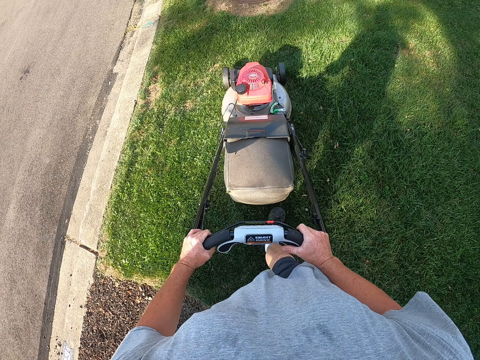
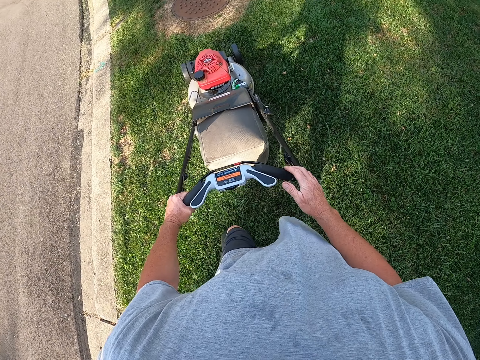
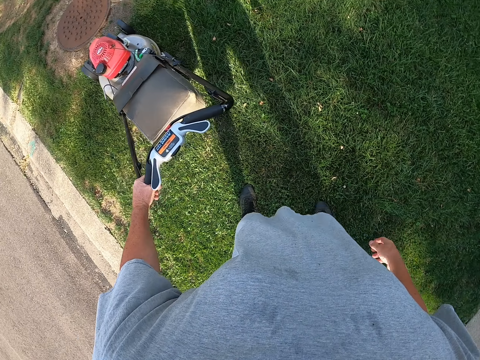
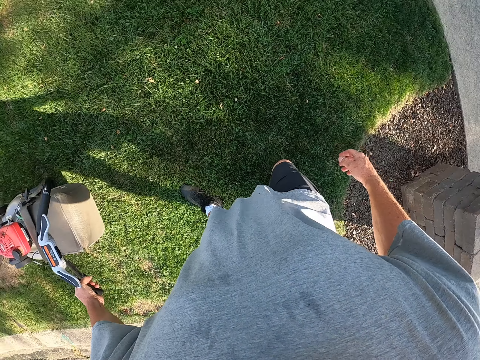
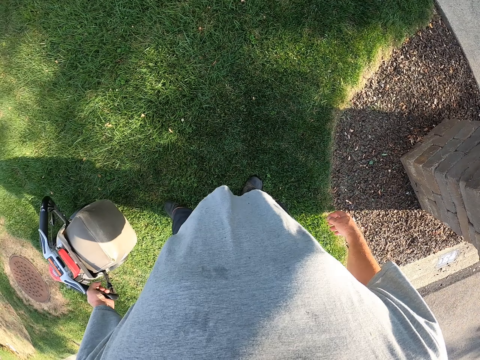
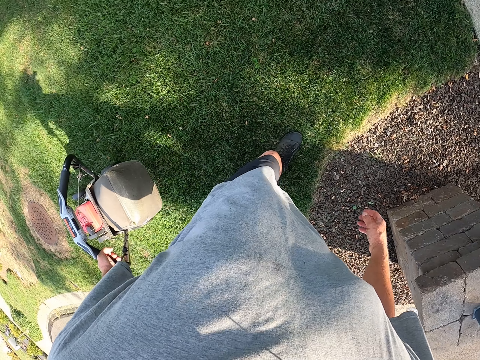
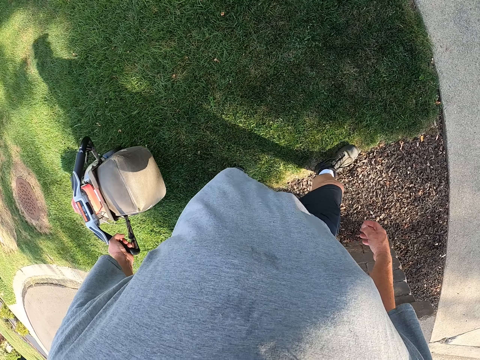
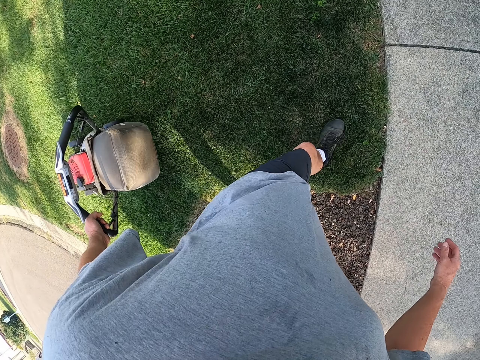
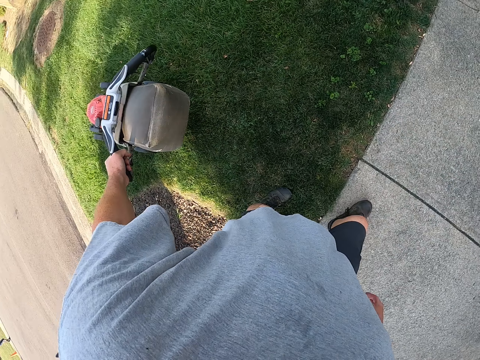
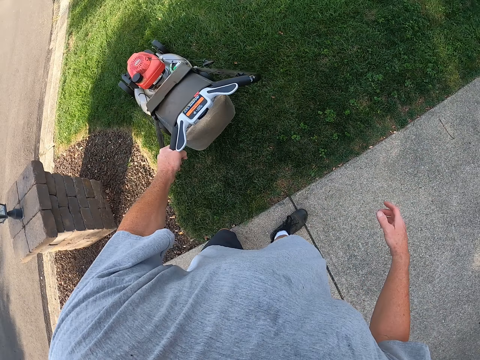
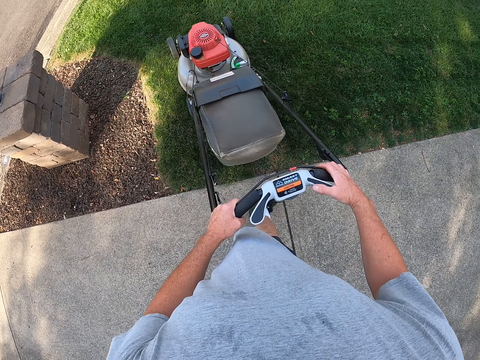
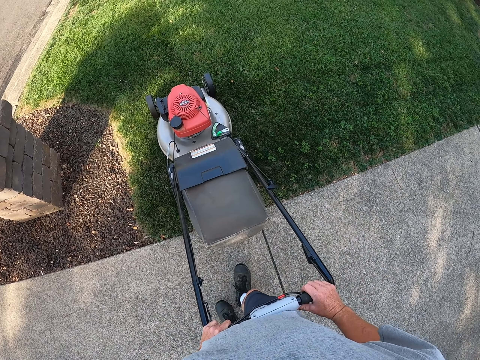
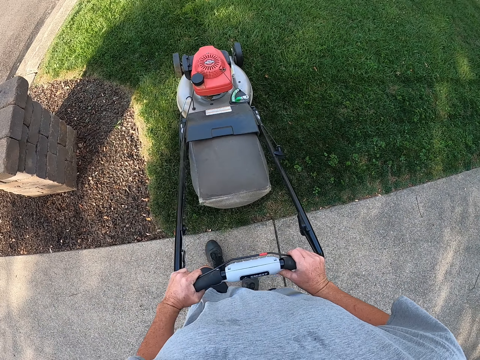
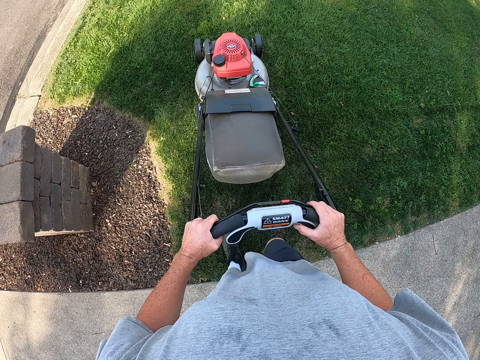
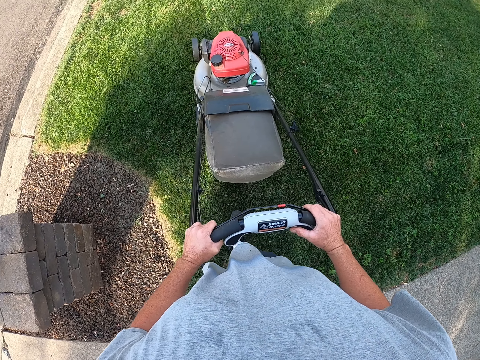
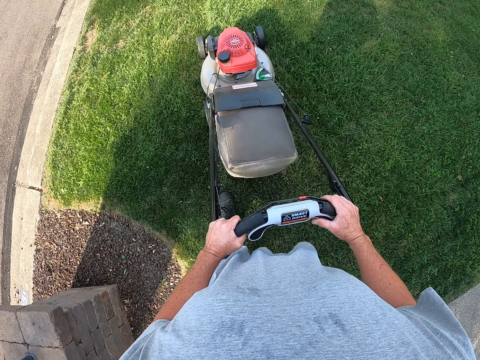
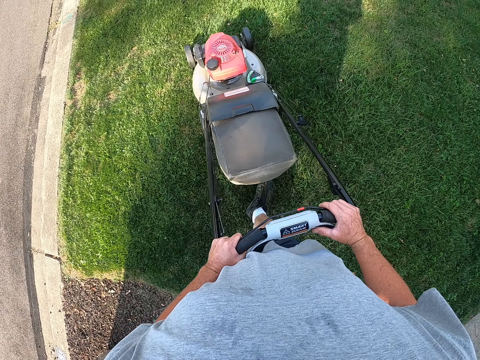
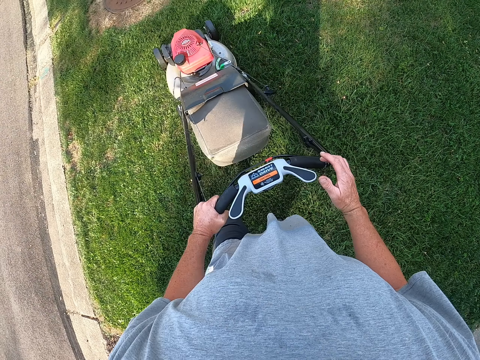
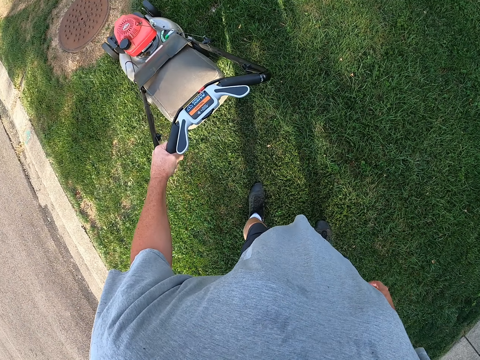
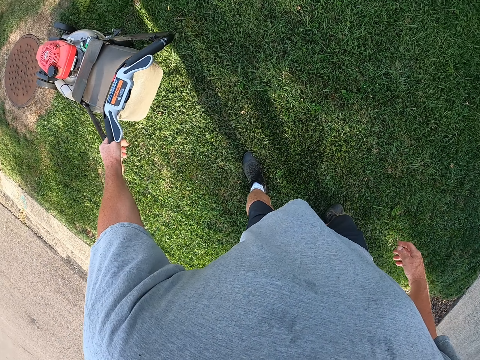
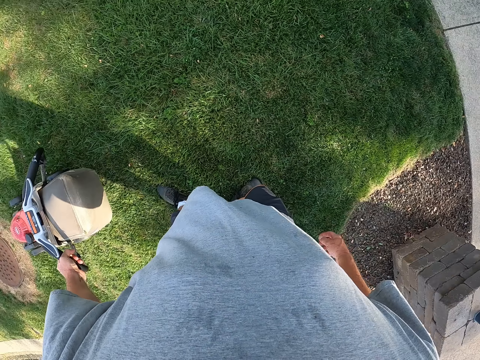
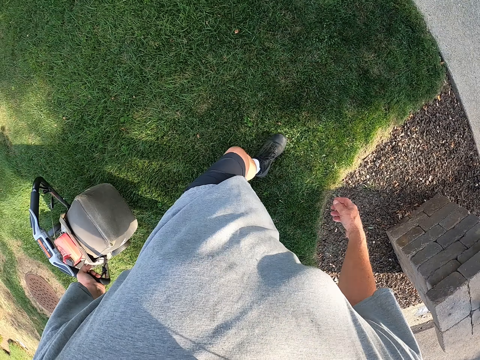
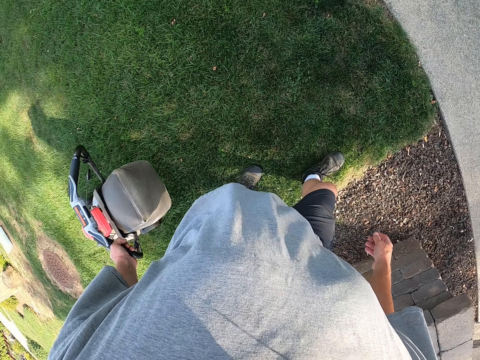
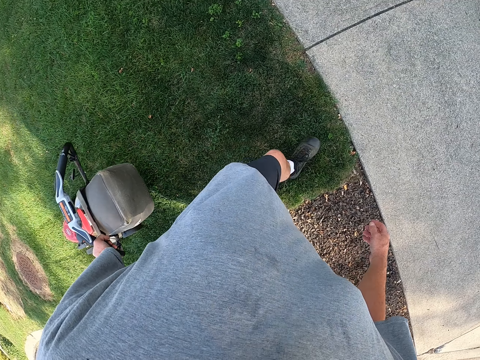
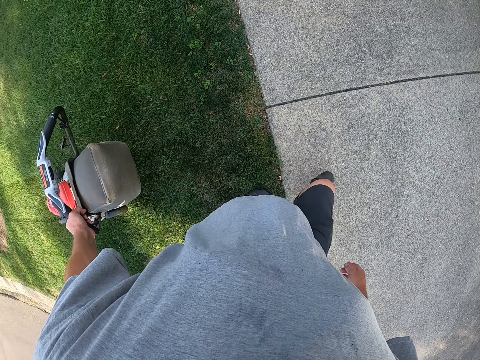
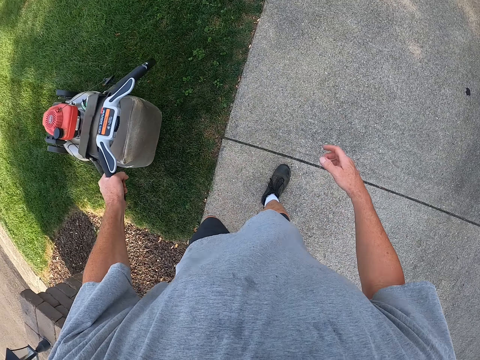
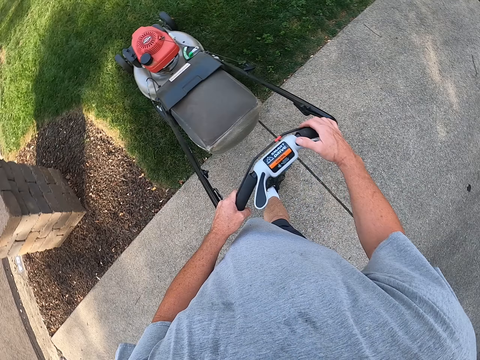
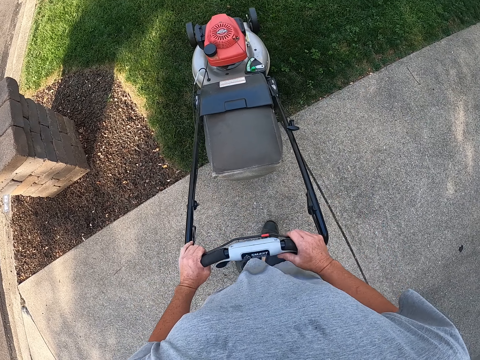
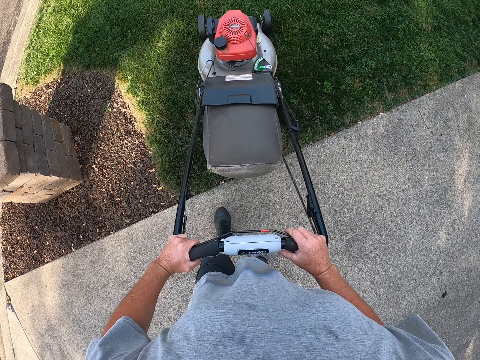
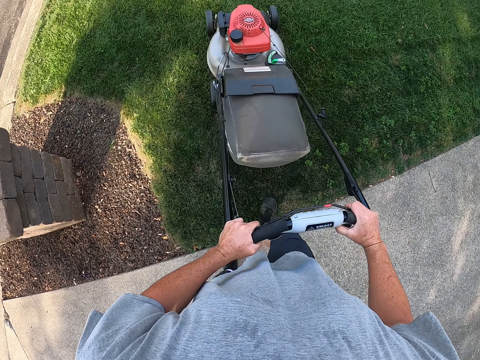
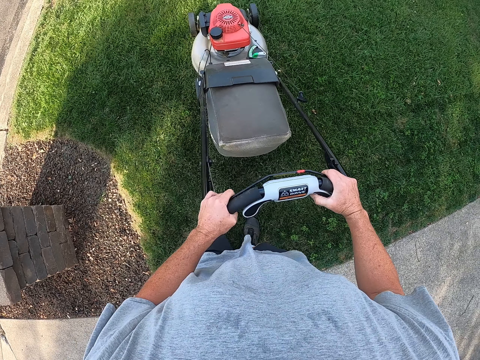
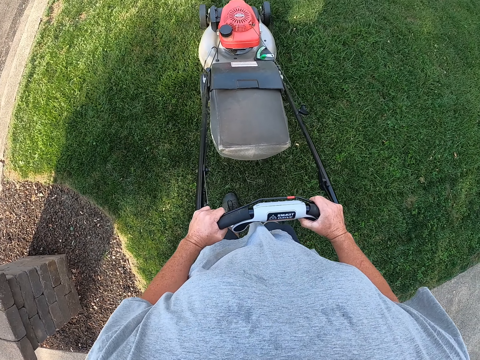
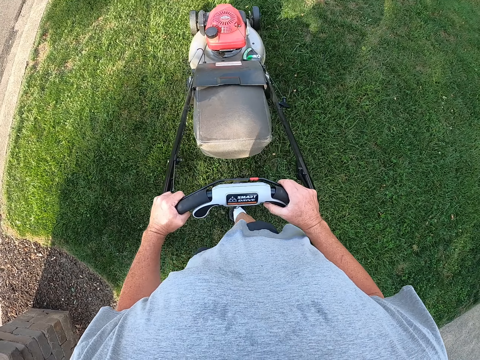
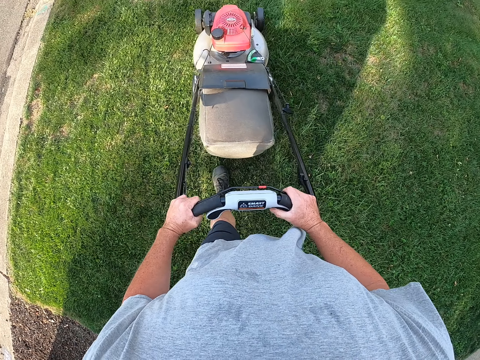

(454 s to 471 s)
The camera wearer cuts grass with a lawn mower. They pull the mower backwards. They cut grass with the lawn mower. They walk around. They pull the mower backwards. They cut the grass.

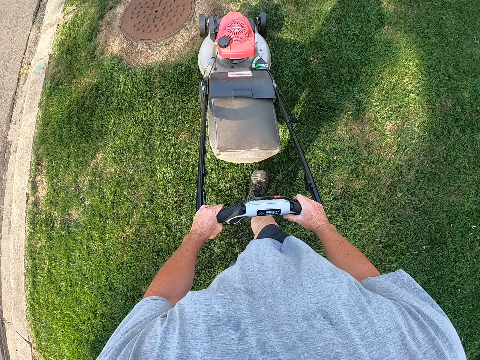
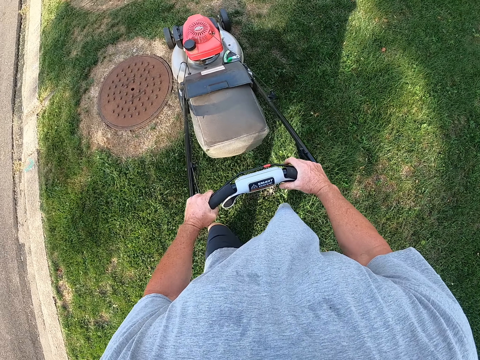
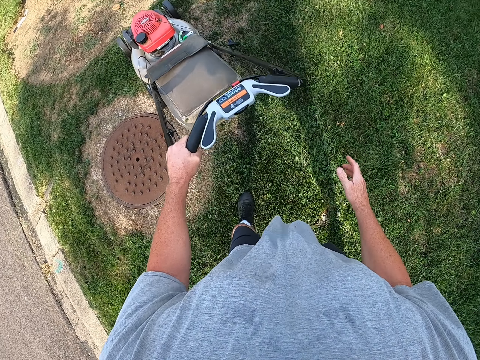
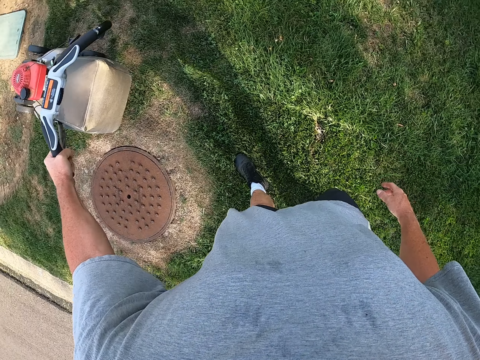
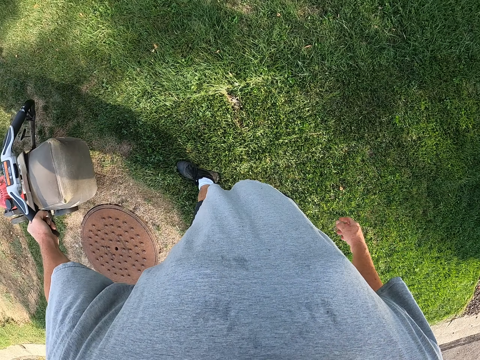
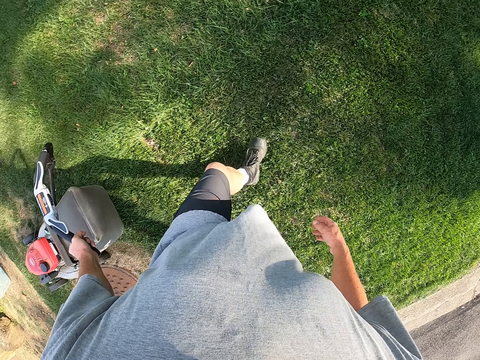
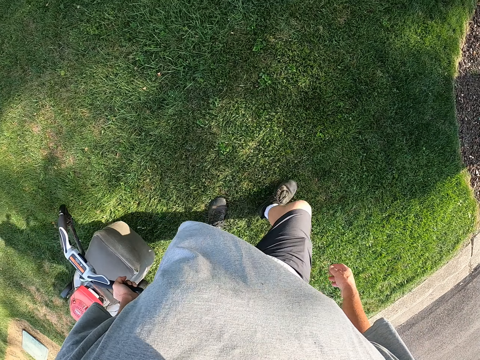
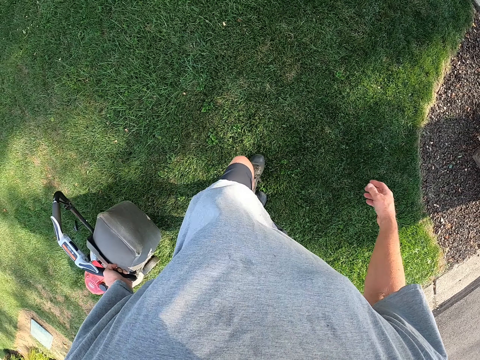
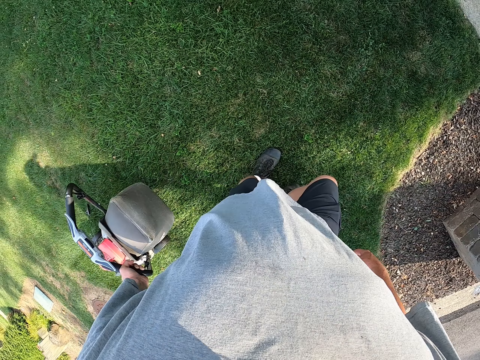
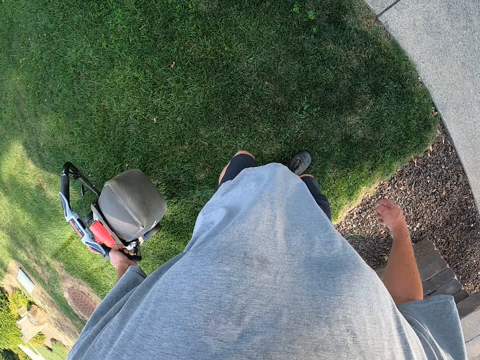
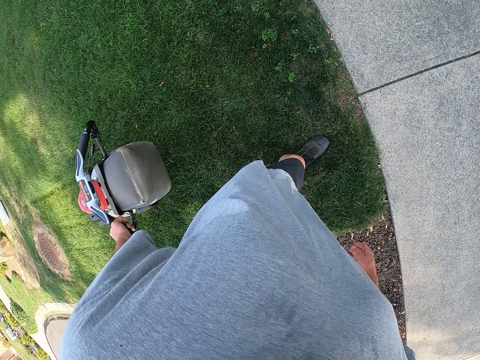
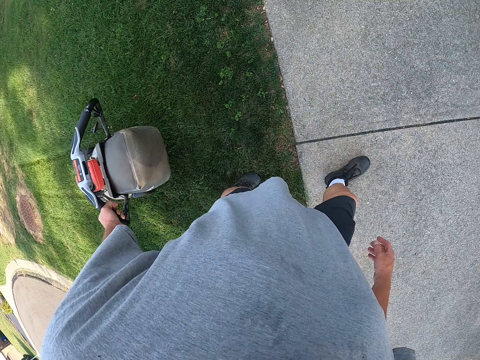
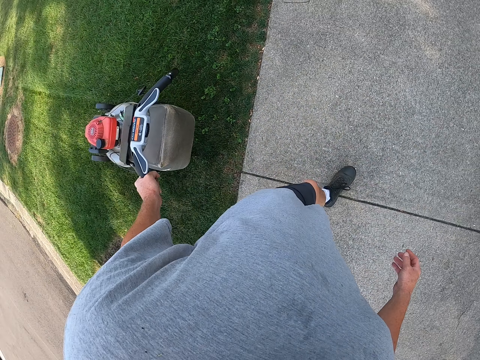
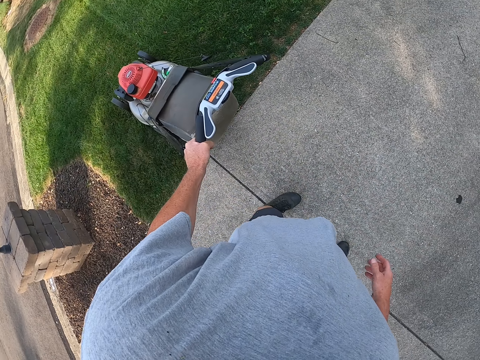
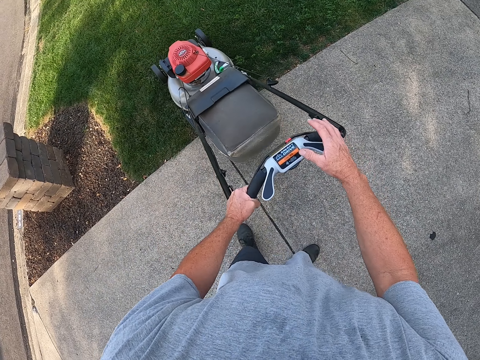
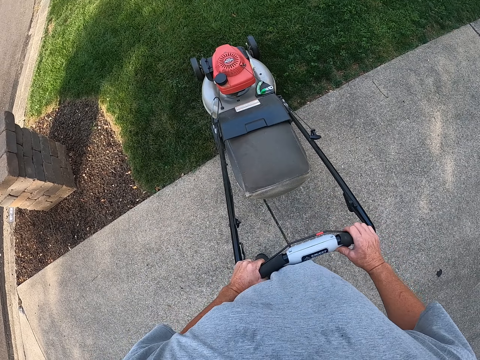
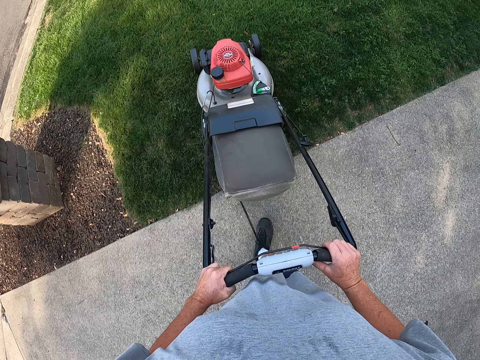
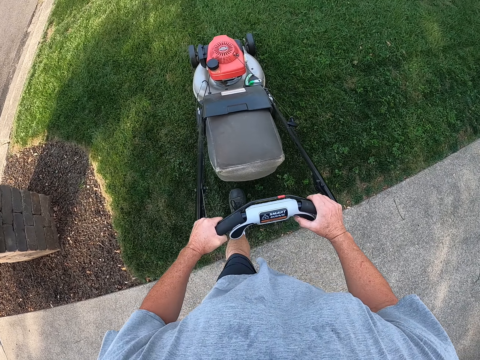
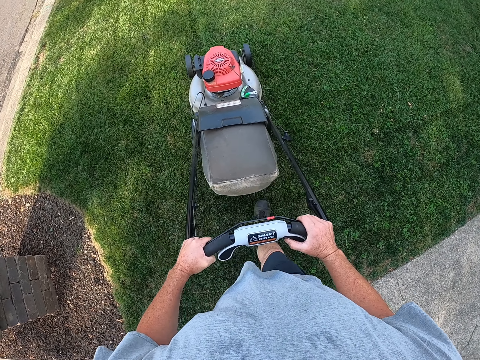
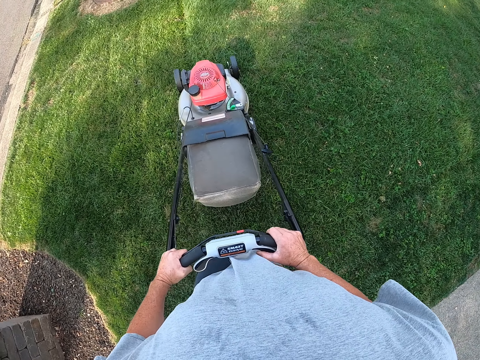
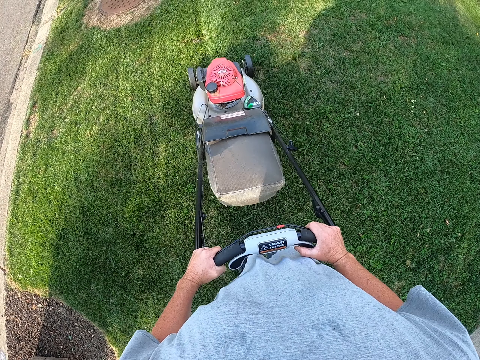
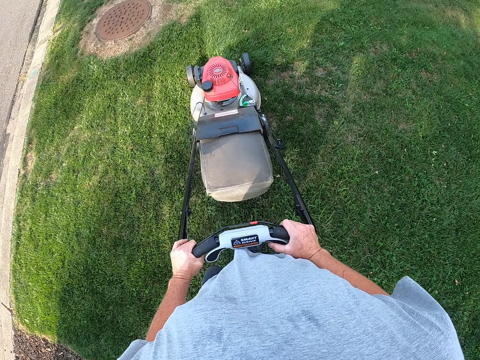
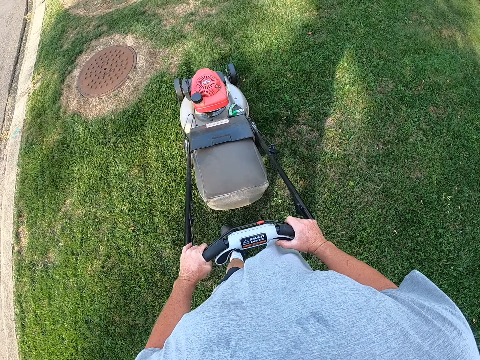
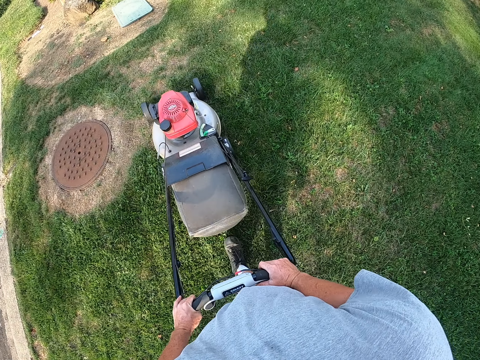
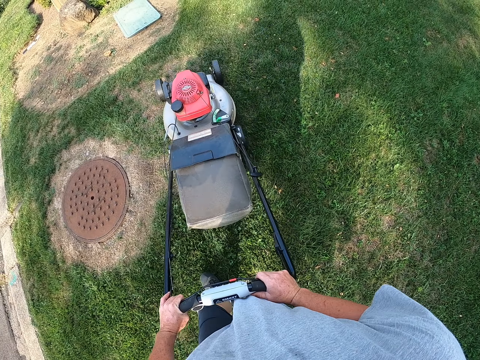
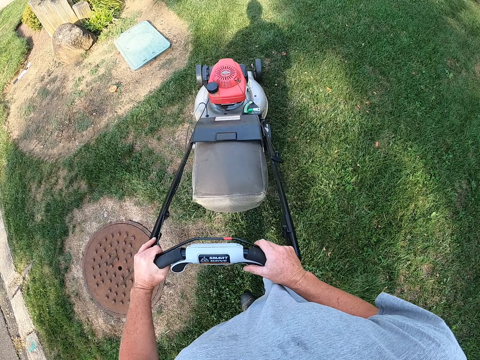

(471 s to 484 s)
The camera wearer cuts grass with a lawn mower. They look around. They walk around. They pull the mower backwards. They cut the grass.
